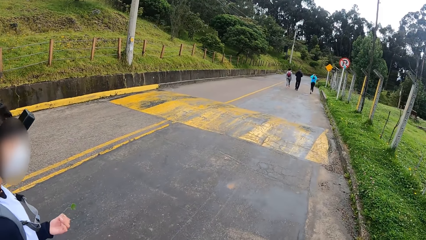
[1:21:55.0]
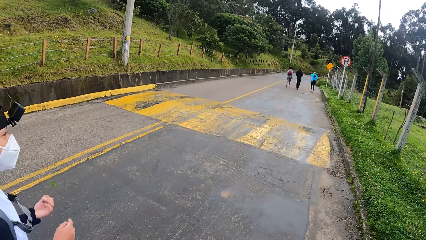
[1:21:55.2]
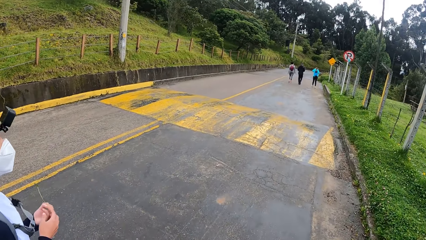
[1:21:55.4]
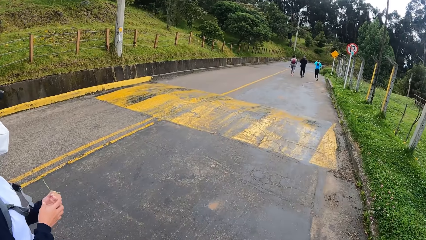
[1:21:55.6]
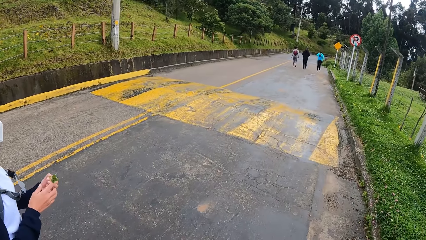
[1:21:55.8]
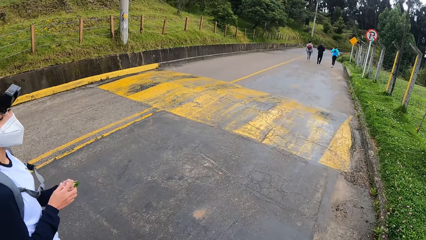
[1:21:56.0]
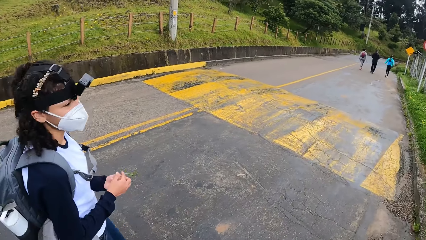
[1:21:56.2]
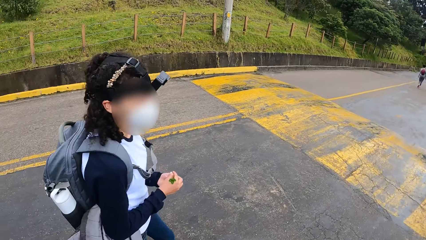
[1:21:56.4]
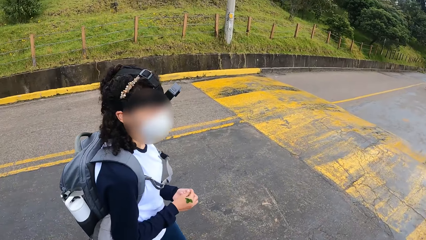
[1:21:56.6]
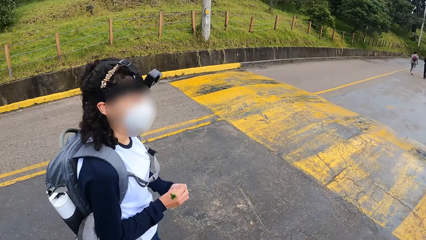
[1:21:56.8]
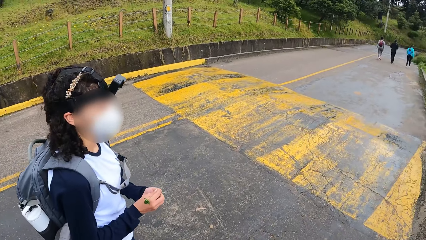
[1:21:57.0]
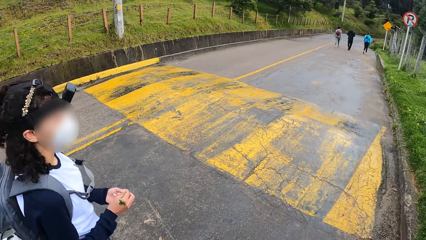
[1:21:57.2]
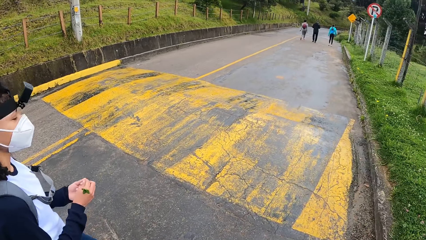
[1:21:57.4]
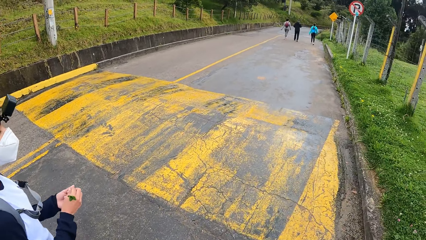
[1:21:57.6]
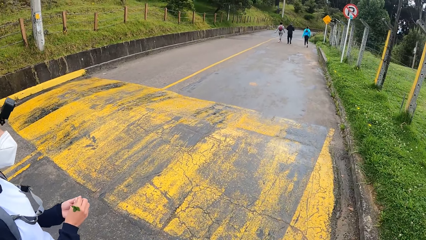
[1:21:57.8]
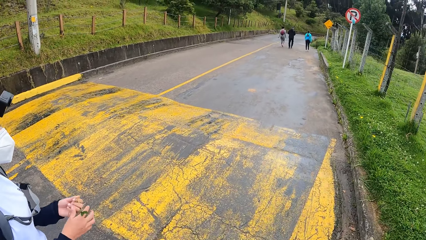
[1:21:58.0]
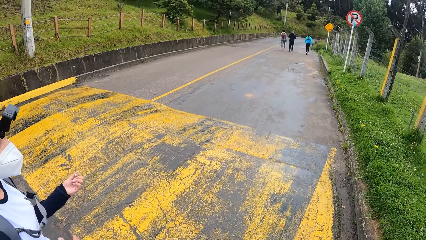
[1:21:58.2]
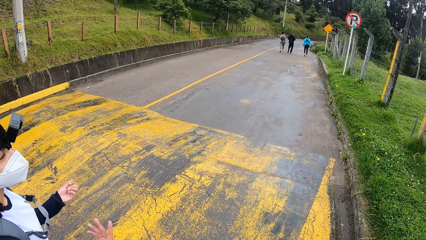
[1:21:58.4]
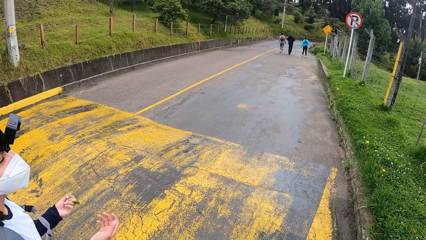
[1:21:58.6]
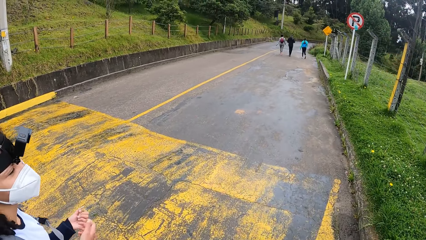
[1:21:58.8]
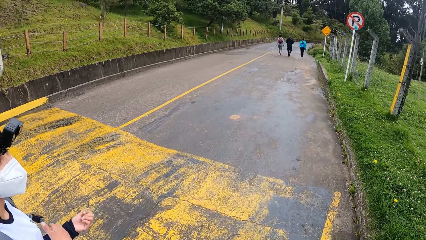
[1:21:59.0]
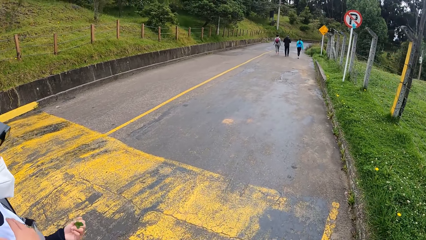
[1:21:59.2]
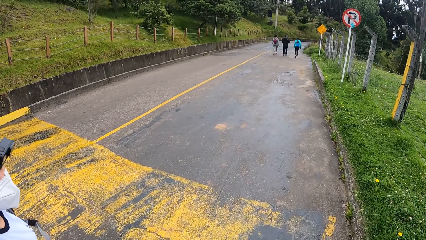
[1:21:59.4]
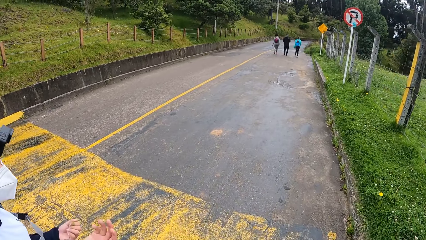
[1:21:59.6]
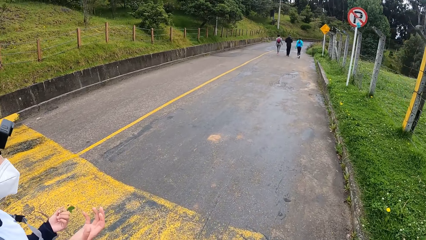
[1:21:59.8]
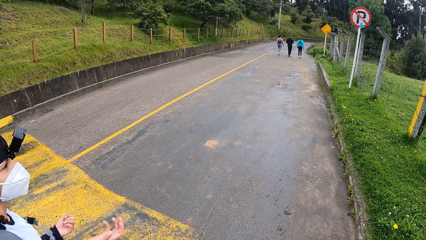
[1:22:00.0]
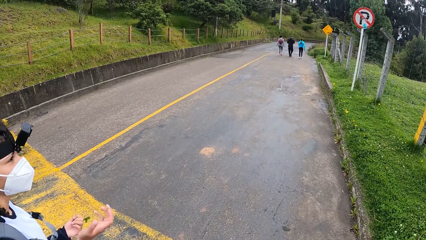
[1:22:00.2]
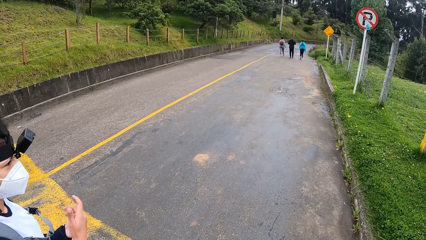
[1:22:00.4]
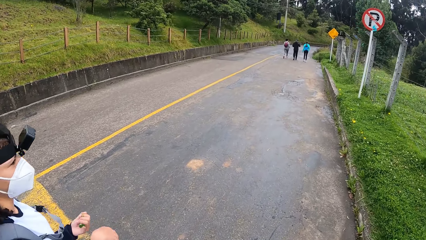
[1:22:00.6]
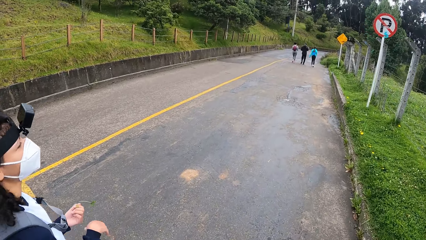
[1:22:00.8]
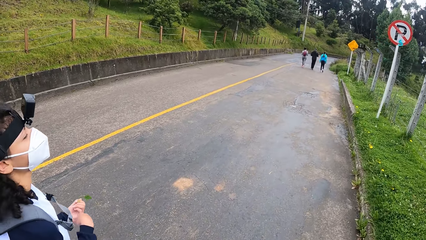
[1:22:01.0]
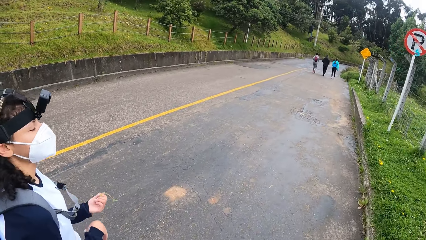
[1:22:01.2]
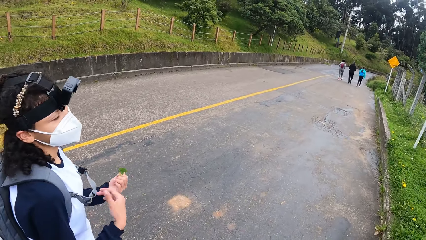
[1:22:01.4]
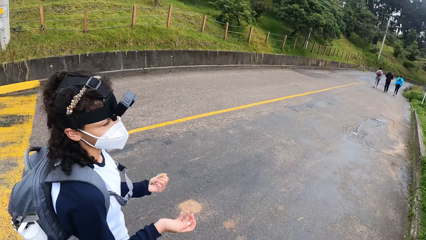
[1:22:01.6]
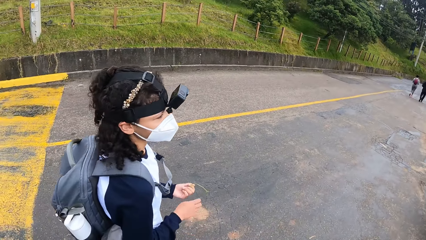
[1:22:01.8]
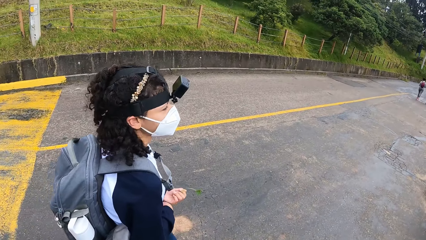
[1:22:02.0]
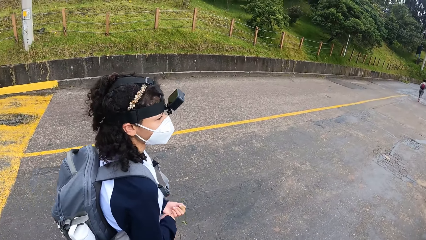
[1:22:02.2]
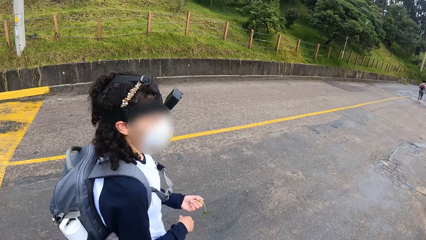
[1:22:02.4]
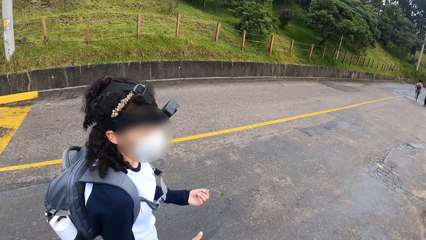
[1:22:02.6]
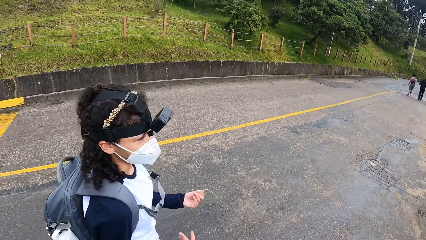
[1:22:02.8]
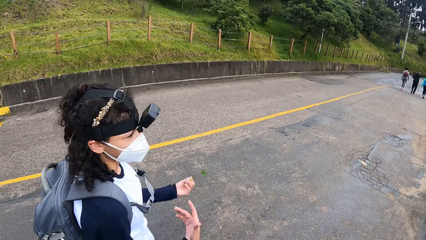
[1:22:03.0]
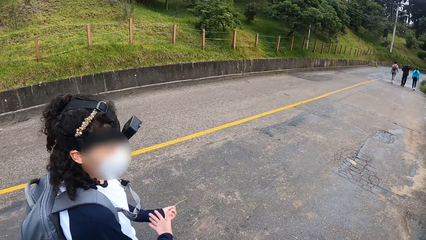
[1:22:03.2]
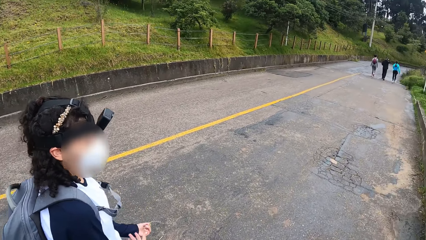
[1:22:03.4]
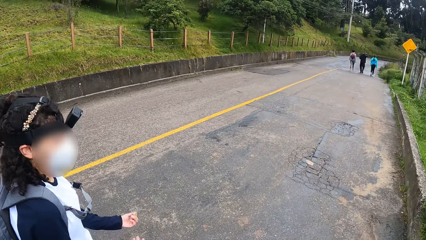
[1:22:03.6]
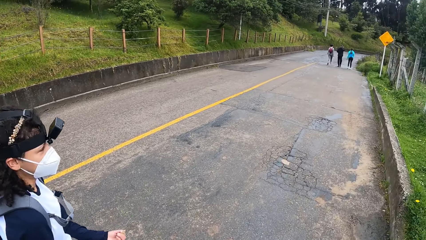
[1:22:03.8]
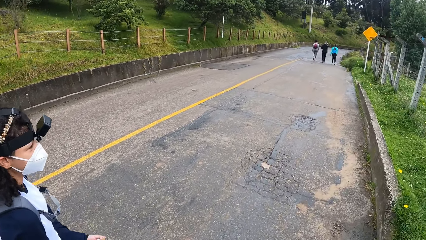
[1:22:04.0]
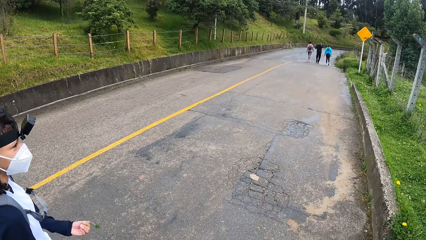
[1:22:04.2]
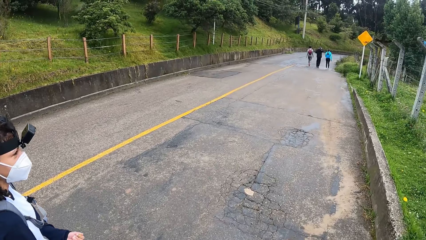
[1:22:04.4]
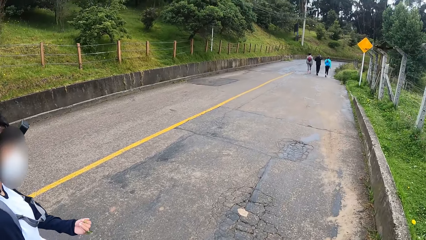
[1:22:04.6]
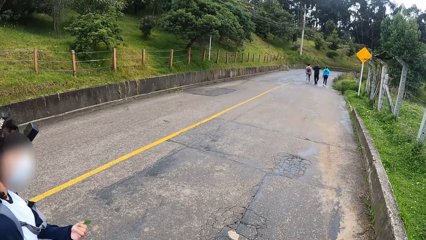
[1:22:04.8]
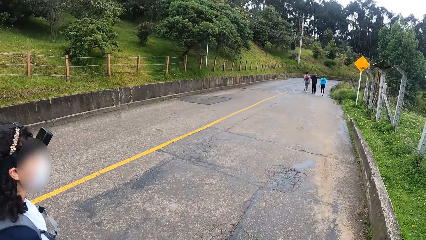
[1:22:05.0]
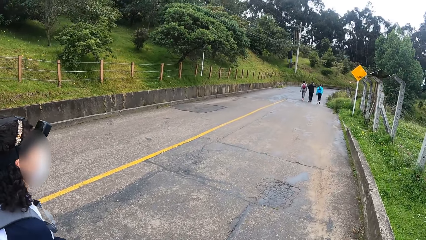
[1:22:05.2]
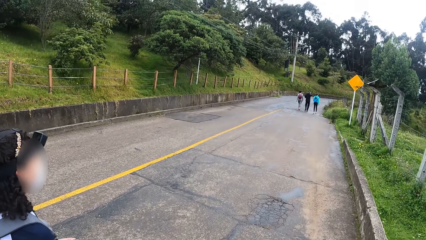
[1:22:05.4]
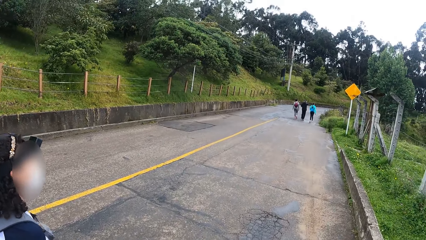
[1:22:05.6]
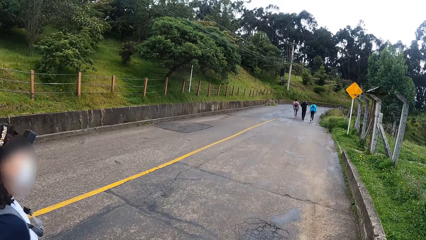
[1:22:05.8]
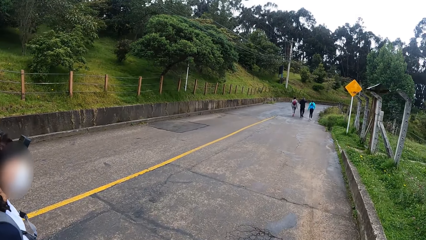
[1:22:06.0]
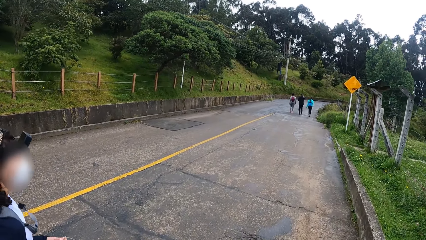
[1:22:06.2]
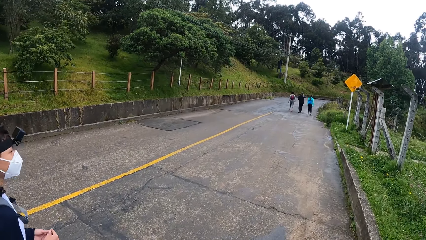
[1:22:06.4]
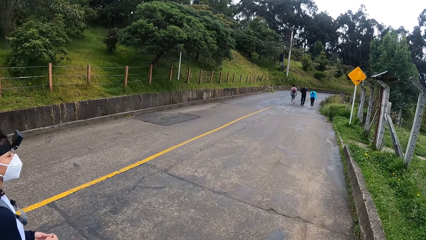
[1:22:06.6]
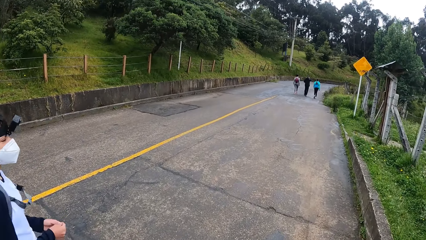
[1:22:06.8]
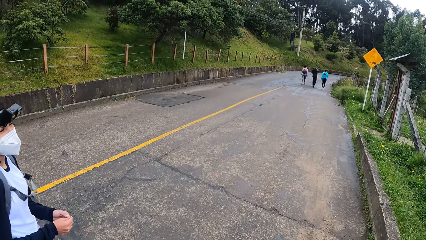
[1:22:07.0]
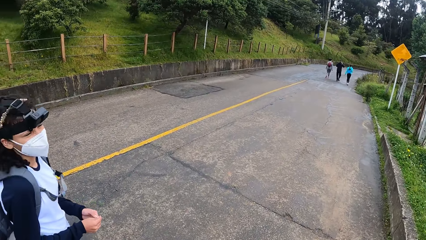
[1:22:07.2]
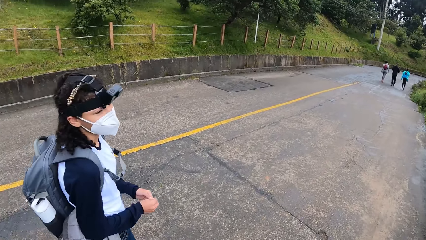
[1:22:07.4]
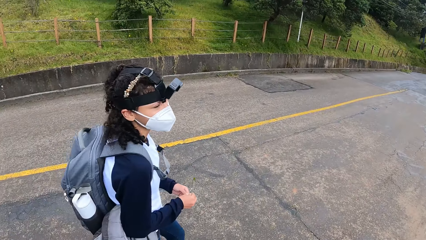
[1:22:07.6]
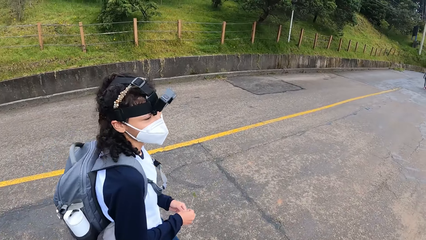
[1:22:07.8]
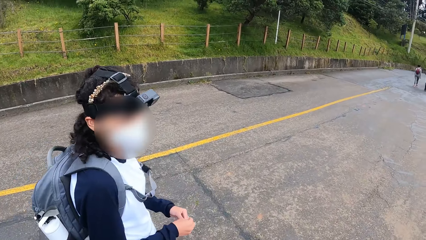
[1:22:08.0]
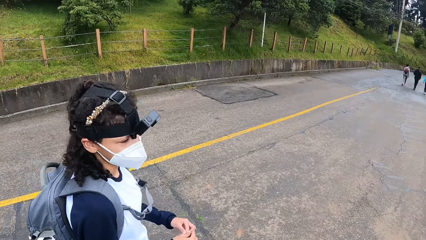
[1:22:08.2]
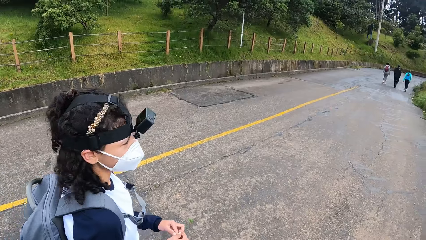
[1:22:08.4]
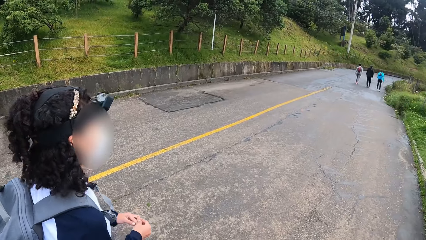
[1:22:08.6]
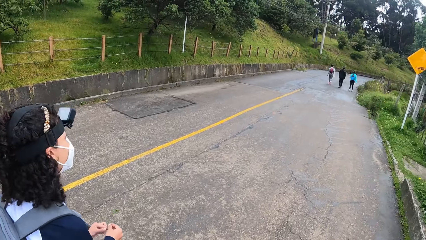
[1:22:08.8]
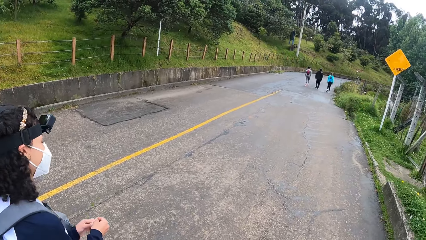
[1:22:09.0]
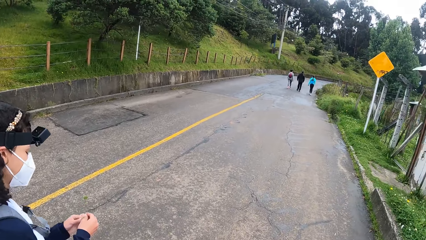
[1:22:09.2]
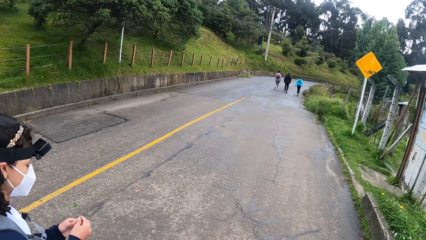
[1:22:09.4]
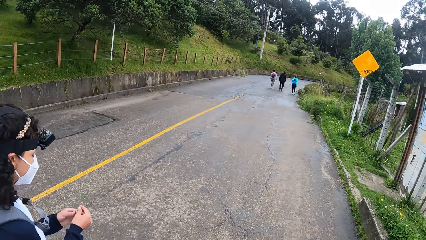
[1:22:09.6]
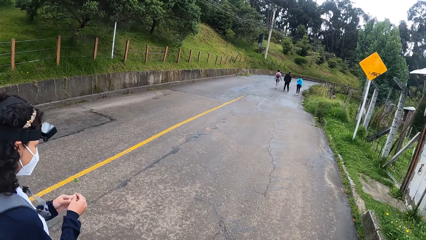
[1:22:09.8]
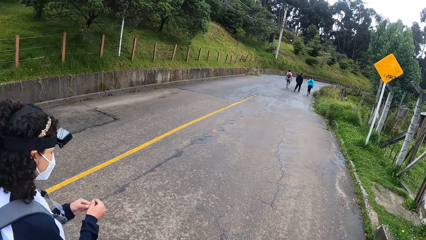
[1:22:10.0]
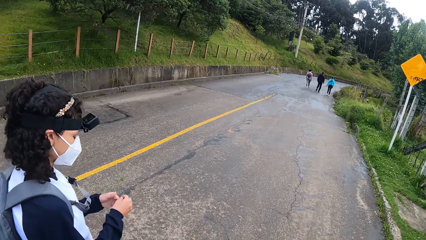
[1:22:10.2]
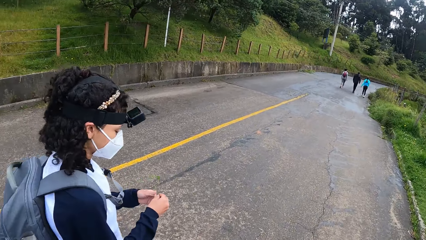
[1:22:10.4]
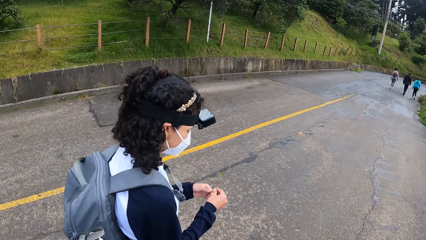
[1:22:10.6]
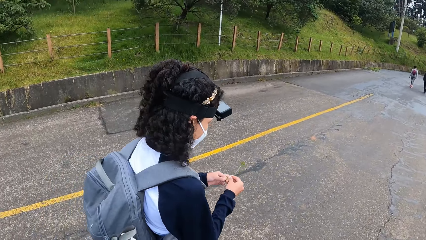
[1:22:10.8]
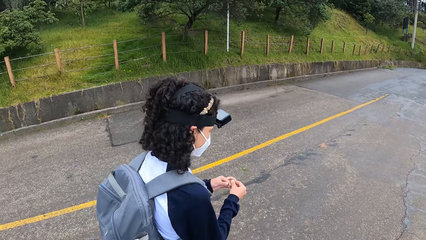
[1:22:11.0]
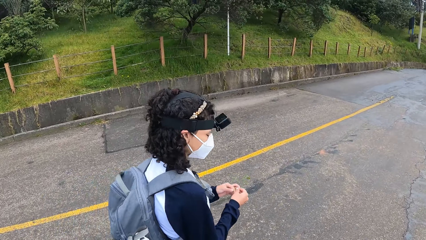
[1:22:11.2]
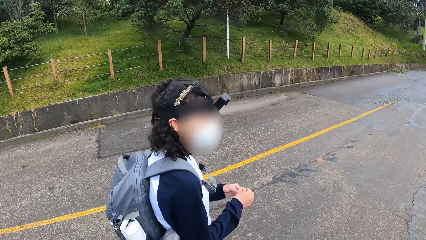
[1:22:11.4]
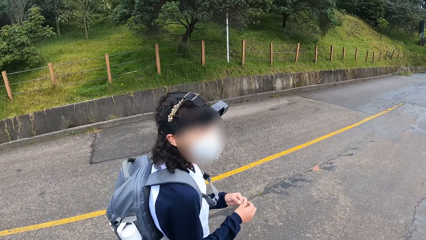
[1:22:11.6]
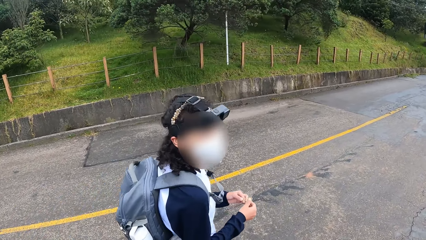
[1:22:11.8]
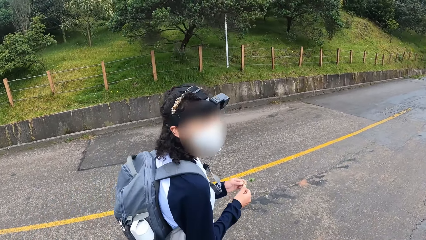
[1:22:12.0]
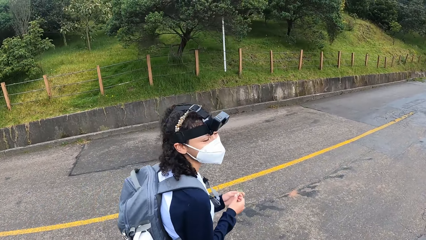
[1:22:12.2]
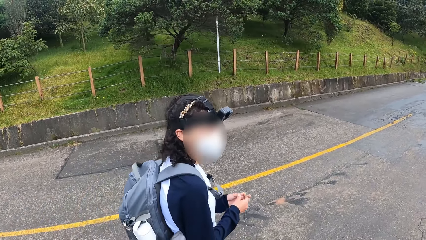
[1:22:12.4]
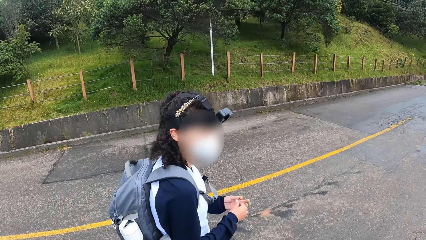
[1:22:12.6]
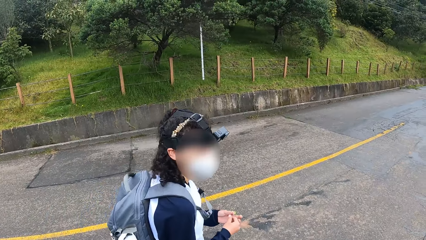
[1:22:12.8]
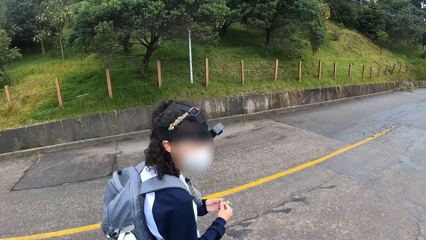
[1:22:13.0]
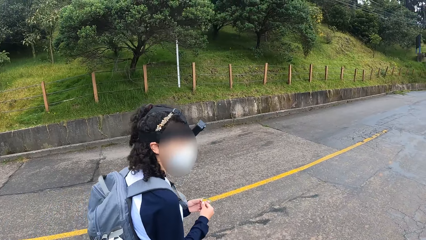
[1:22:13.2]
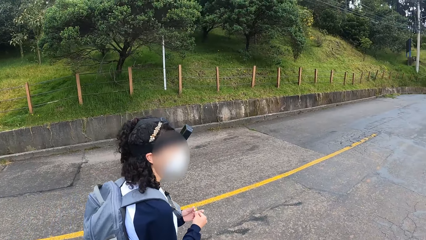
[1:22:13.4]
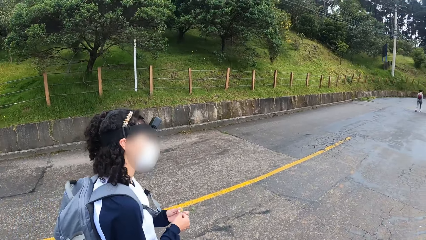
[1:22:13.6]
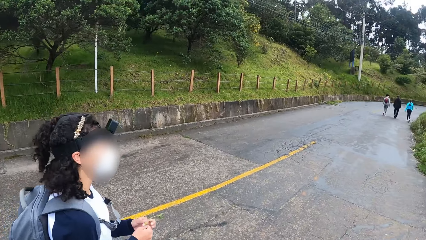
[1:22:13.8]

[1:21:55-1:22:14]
The woman fiddles with the plant with both hands.
